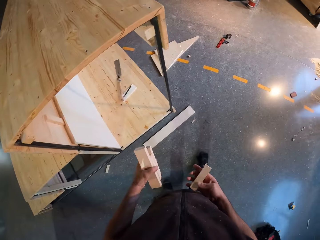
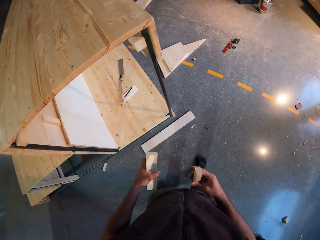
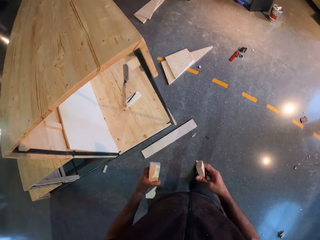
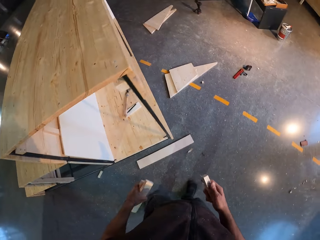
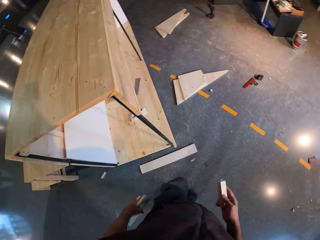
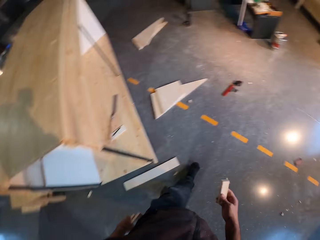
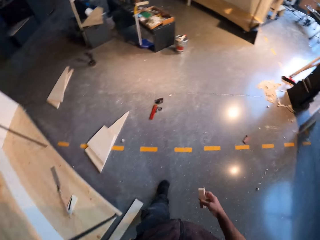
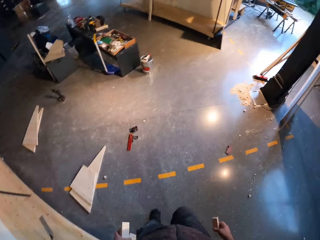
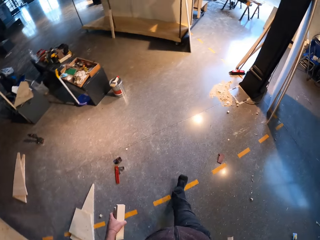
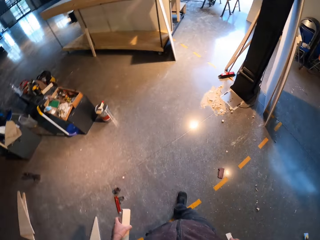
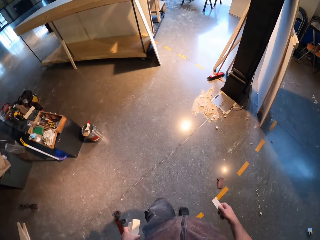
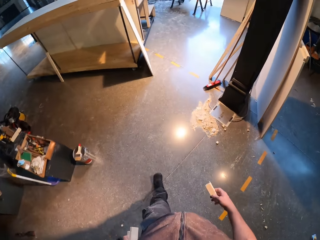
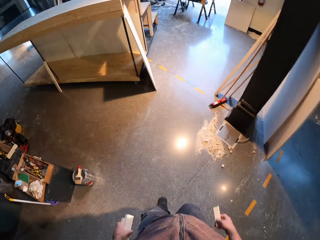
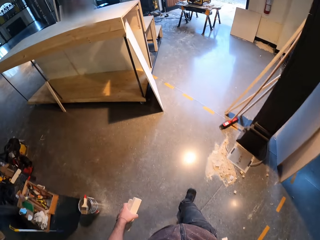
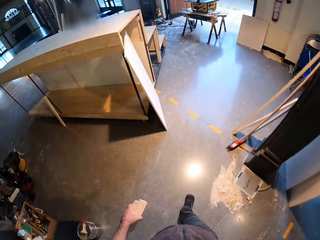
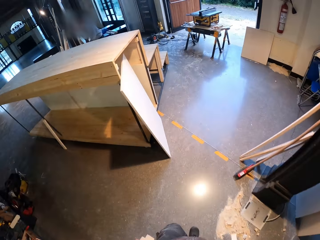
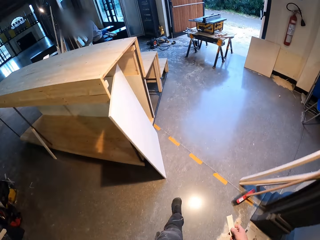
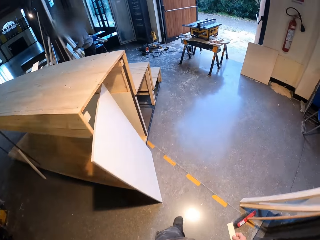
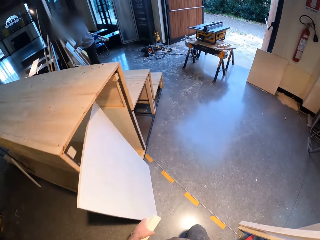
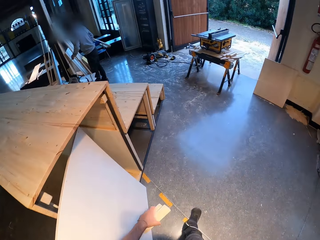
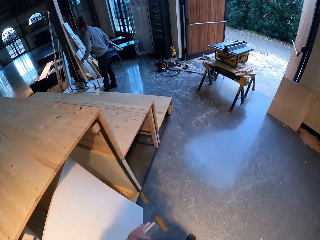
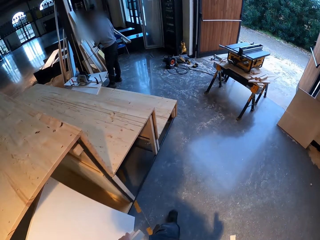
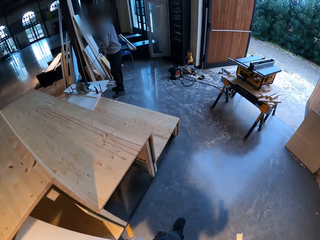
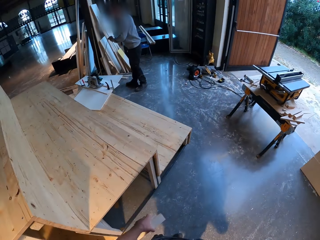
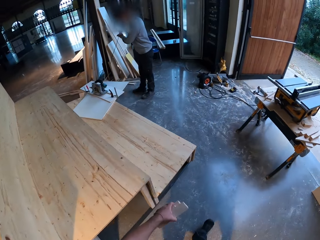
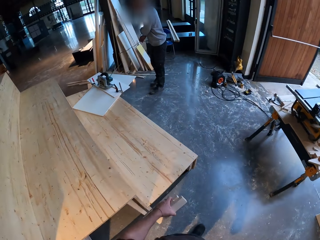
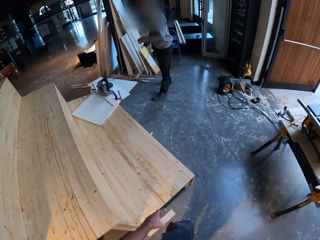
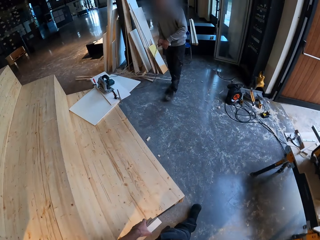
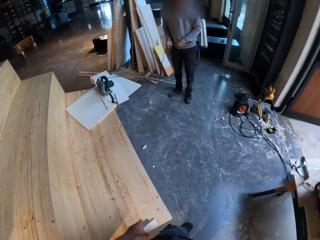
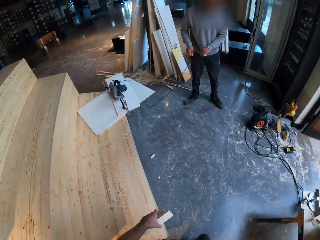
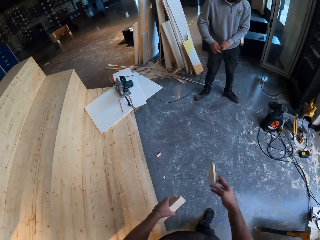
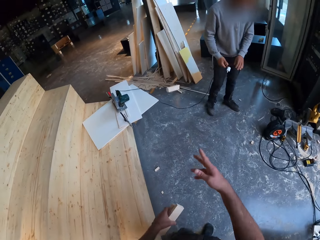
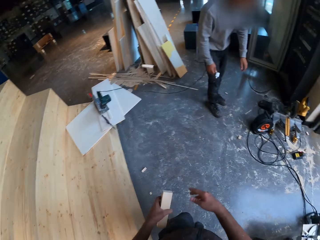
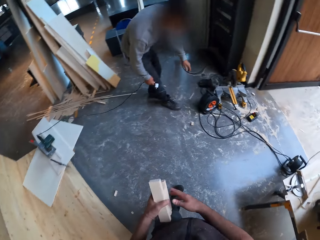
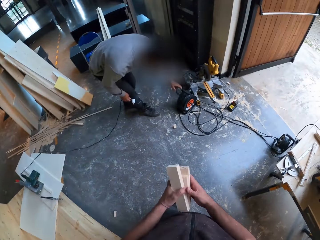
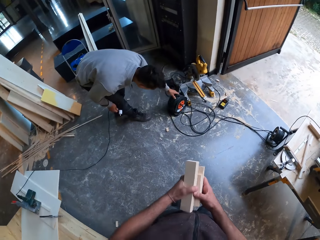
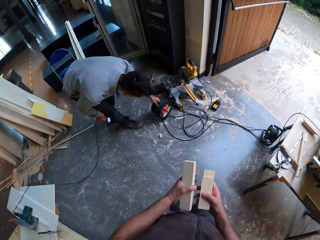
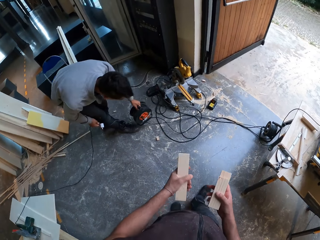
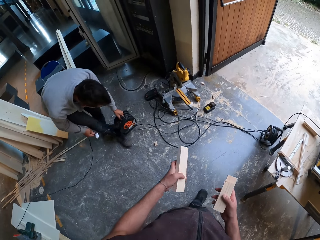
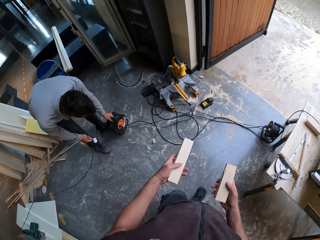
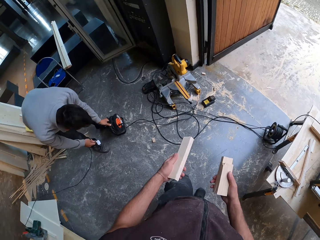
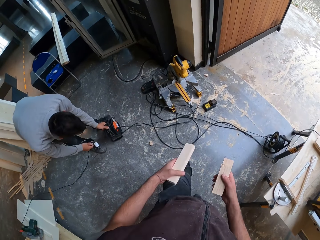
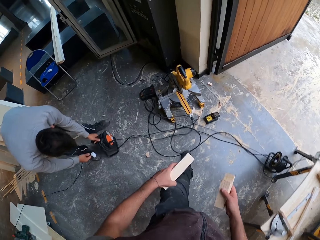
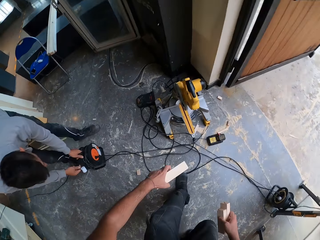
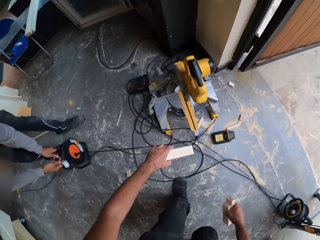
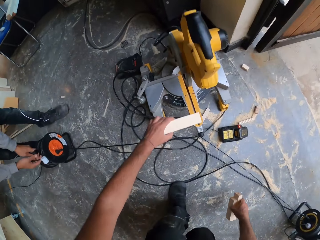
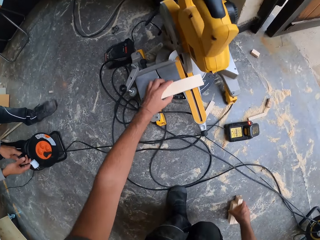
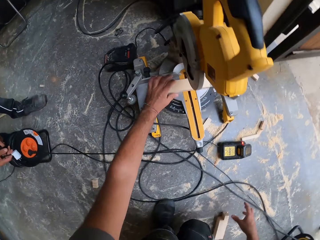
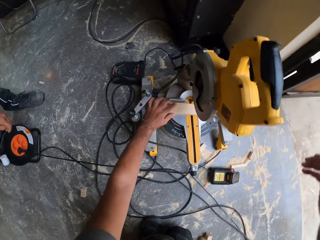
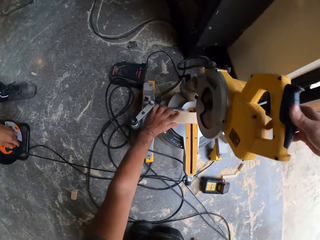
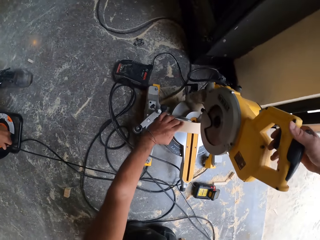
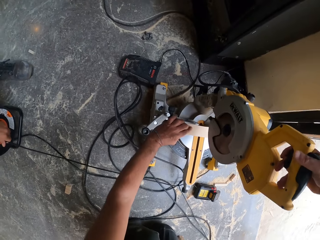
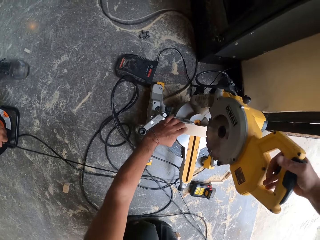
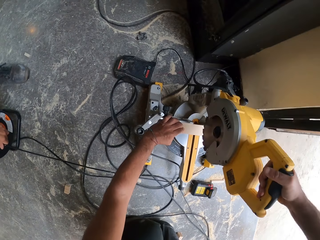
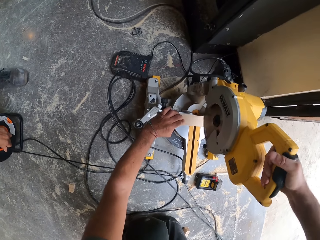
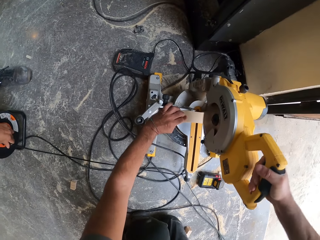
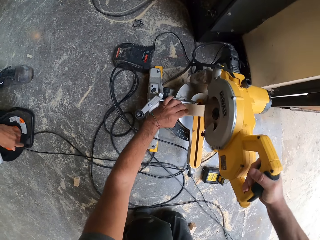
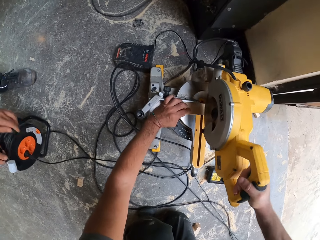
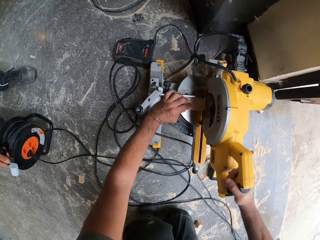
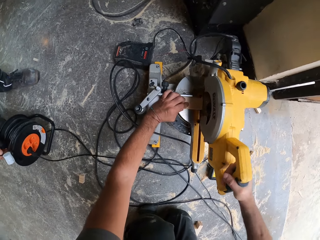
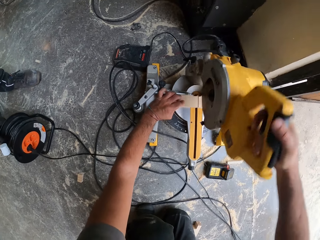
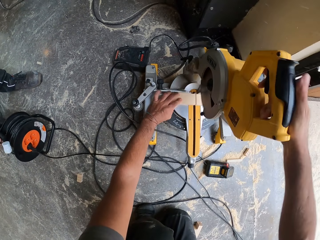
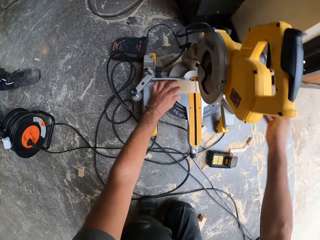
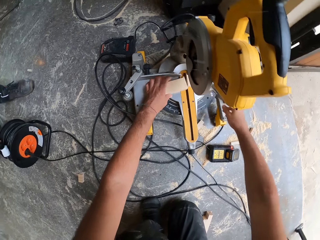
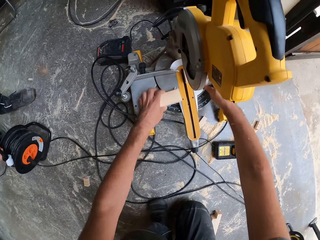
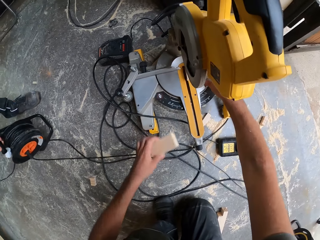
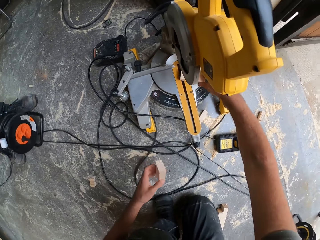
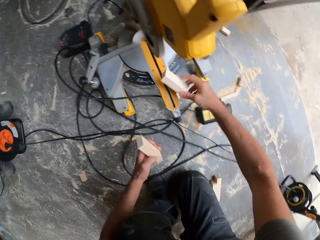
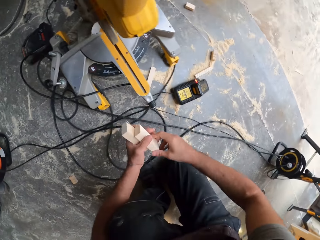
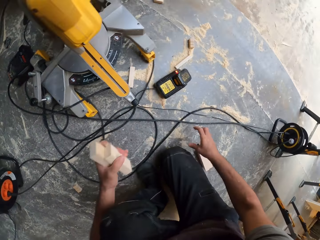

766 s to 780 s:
The camera wearer holds the pieces of wood with his left hand. He walks around the workshop. He throws the piece of wood on the floor with his right hand. He passes the pieces of wood from his left hand to his right hand. He places the piece of wood on a compound slide mitre saw with his left hand. He operates the compound slide mitre saw with his right hand. He cuts the piece of wood with the compound slide mitre saw with his right hand. He picks the piece of wood on the compound slide mitre saw with his right hand. He picks the piece of wood on the compound slide mitre saw with his left hand.

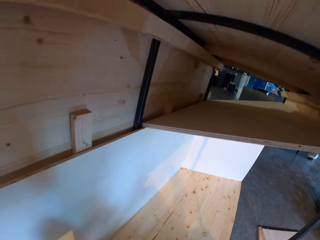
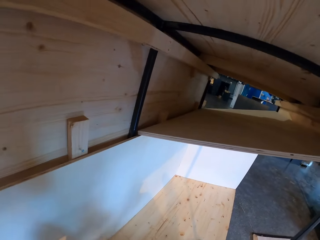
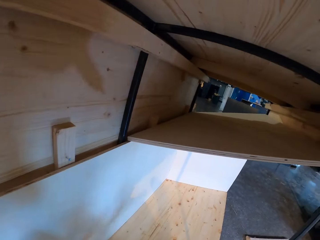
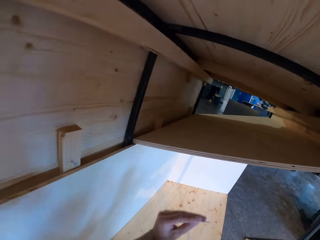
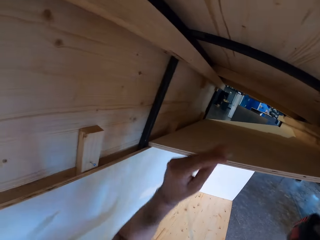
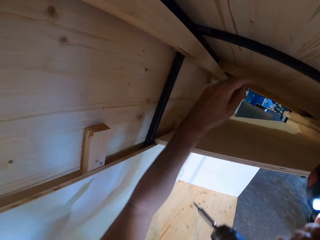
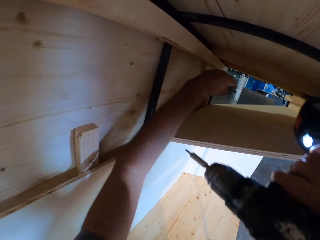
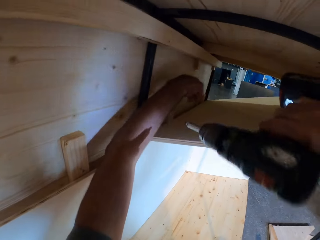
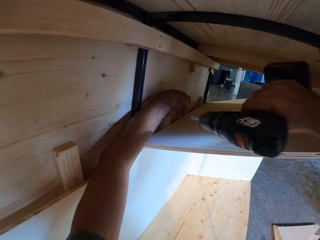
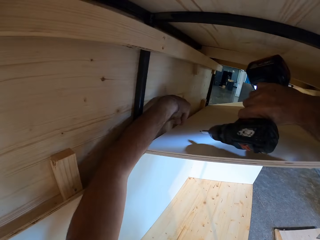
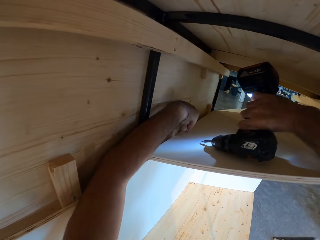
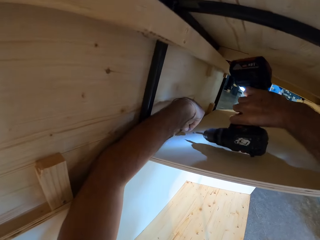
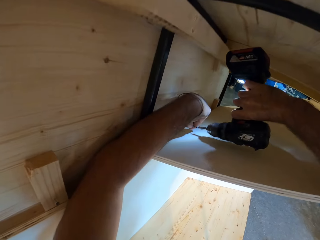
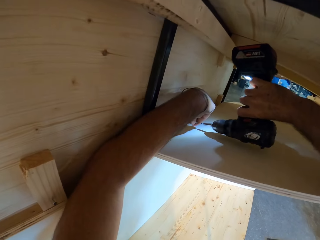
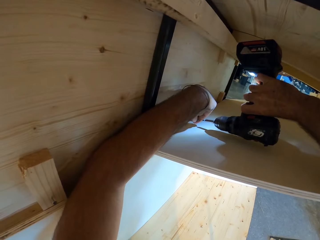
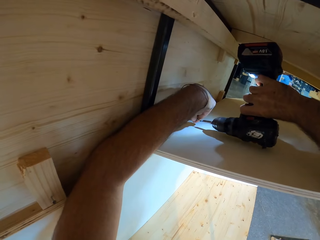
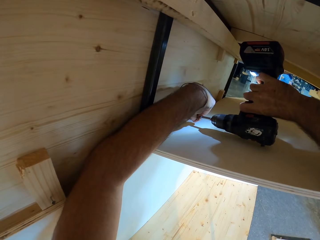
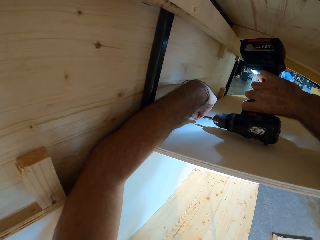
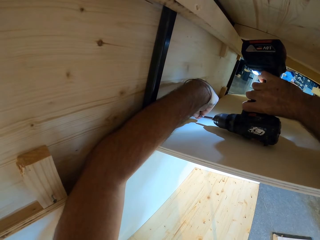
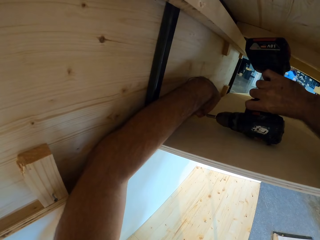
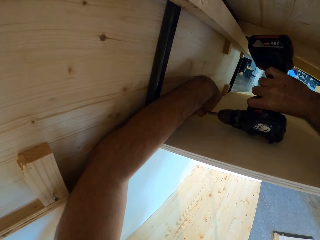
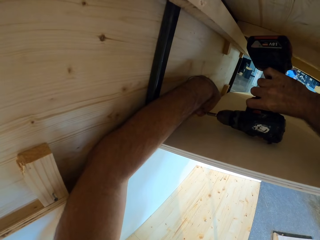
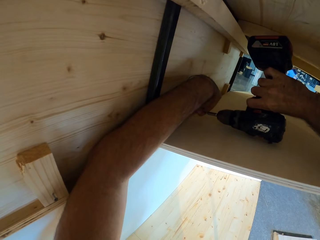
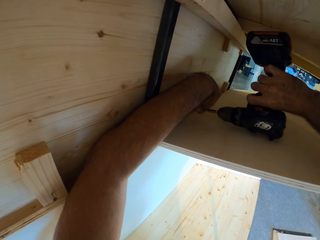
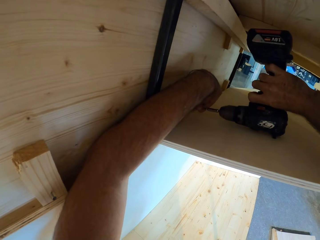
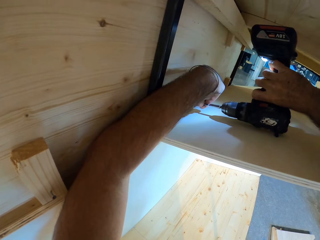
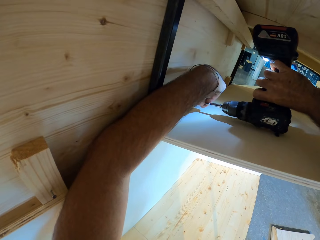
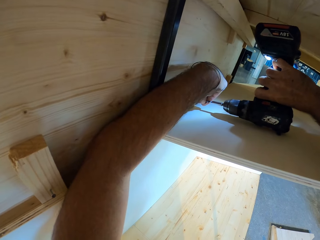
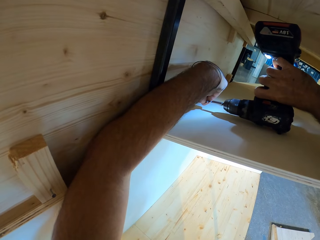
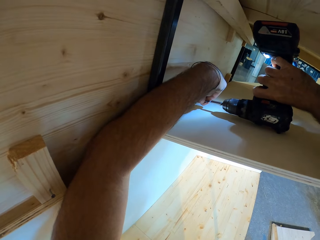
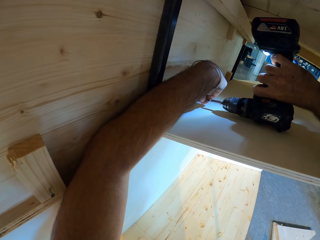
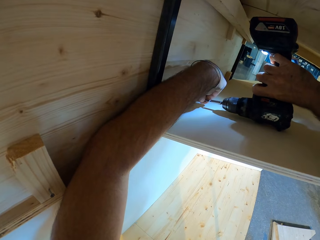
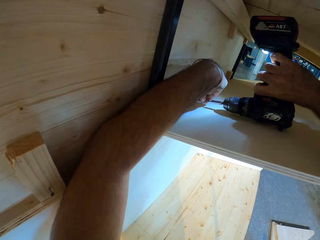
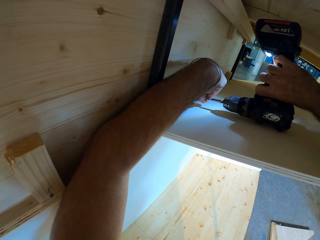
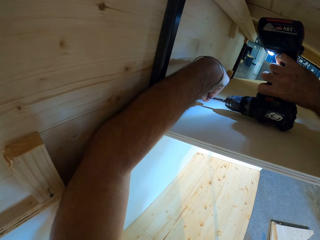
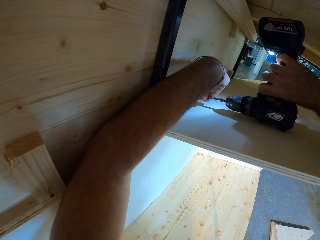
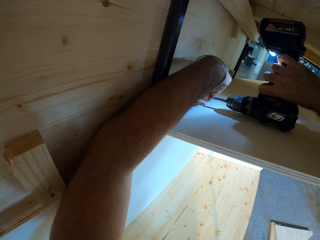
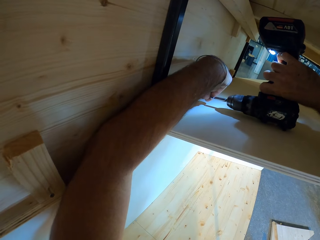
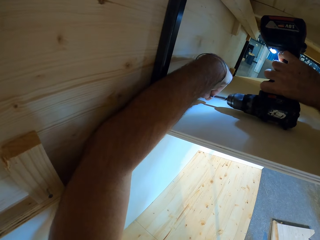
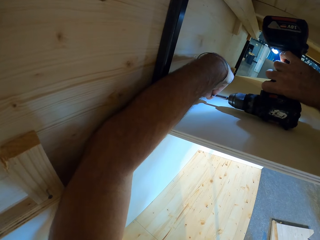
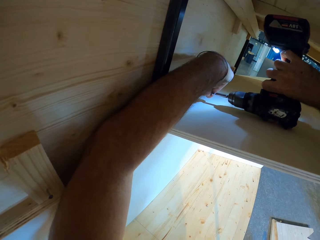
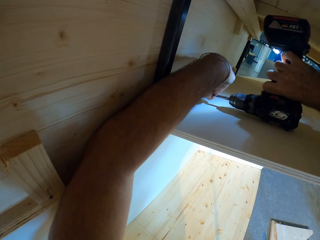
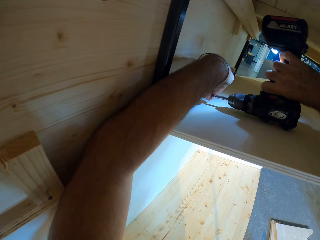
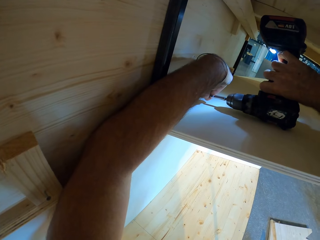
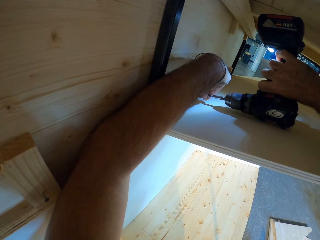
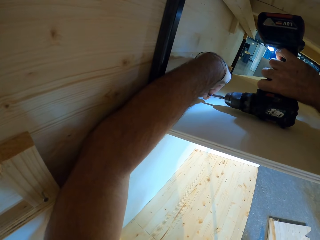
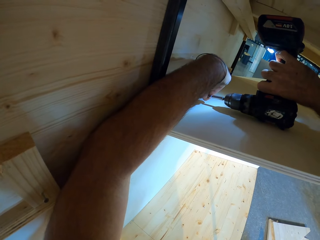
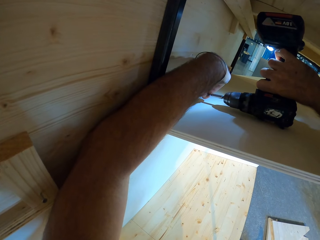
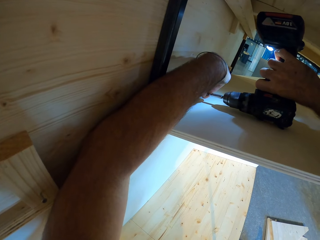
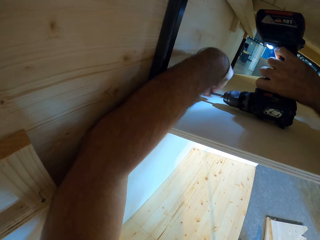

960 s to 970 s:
The camera wearer places a nail on the wood. He holds the nail in his left hand to the table. He drills the nail in his left hand into the table with the driller in his right hand. He turns on the light. He drills the nail in the wood.
